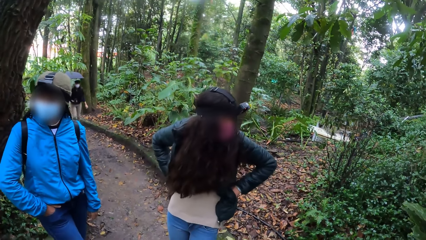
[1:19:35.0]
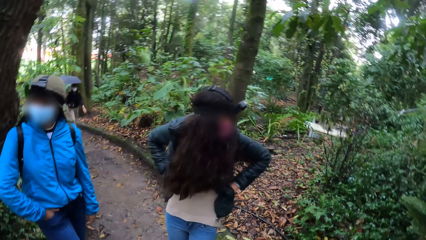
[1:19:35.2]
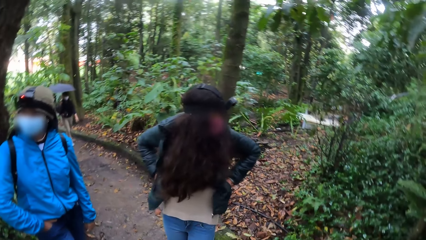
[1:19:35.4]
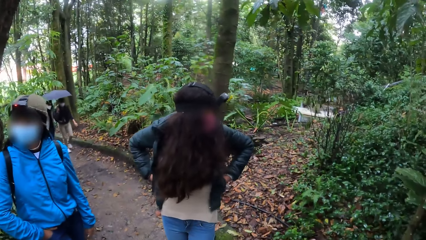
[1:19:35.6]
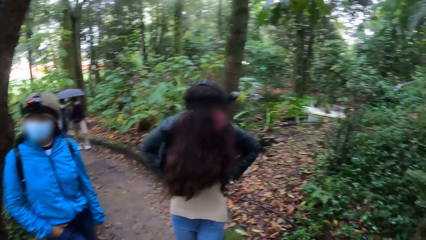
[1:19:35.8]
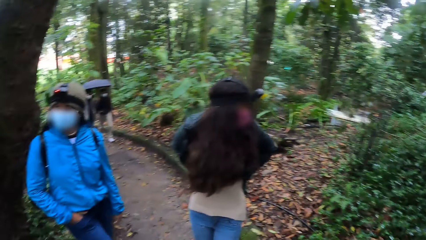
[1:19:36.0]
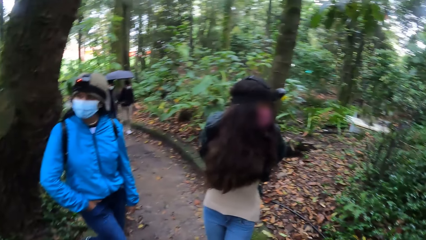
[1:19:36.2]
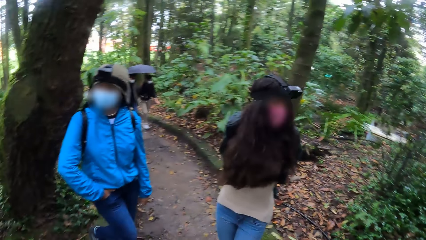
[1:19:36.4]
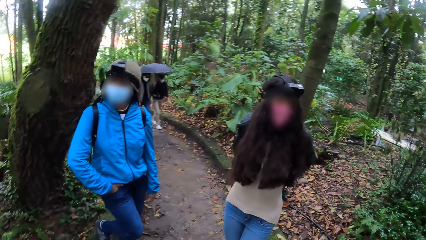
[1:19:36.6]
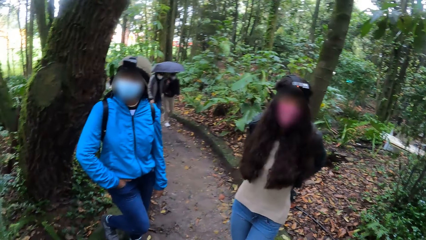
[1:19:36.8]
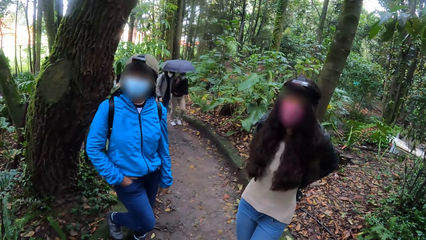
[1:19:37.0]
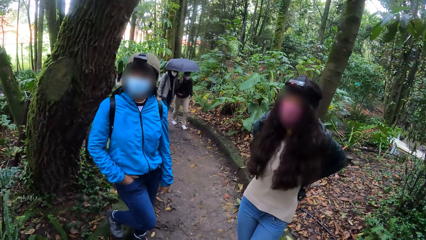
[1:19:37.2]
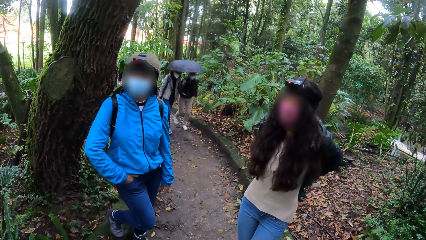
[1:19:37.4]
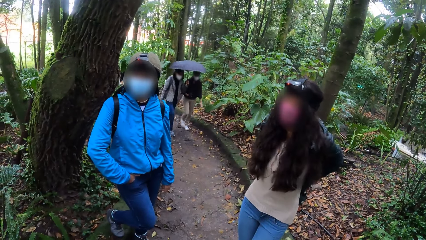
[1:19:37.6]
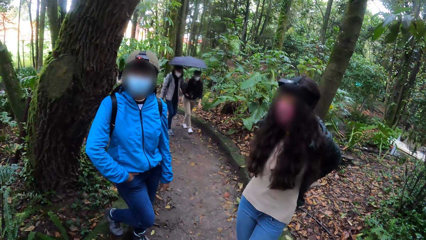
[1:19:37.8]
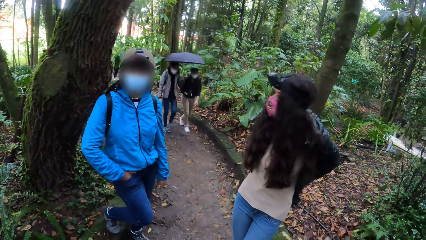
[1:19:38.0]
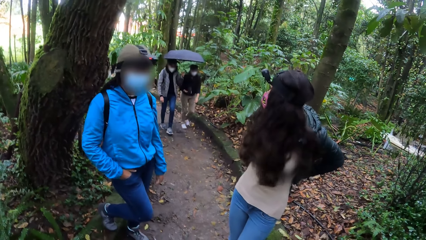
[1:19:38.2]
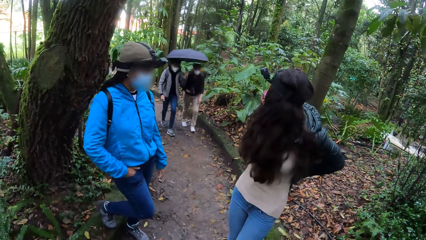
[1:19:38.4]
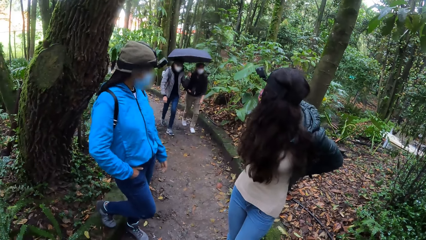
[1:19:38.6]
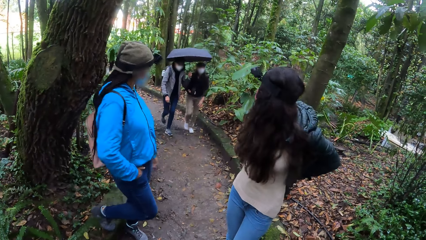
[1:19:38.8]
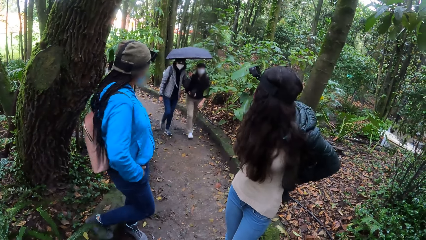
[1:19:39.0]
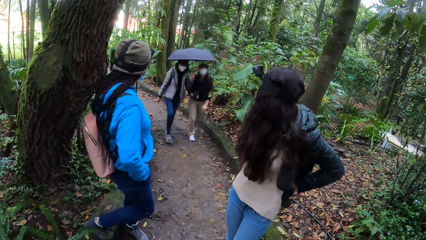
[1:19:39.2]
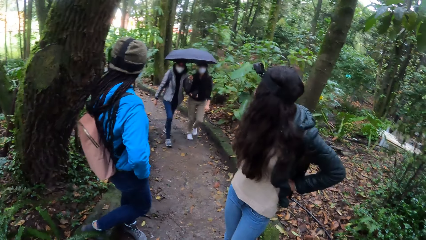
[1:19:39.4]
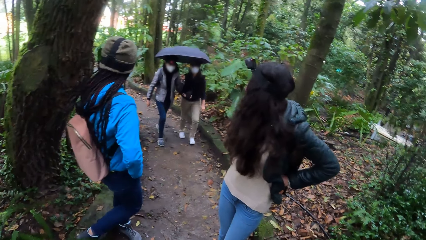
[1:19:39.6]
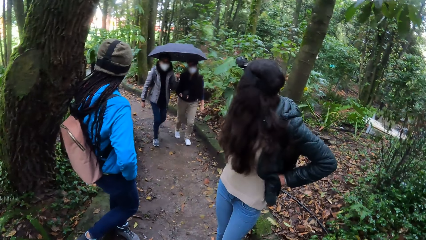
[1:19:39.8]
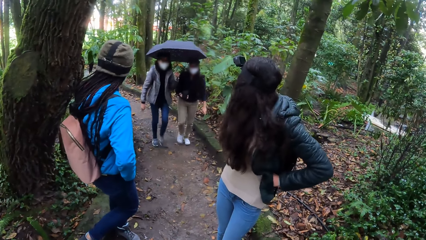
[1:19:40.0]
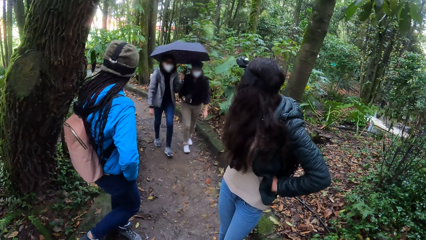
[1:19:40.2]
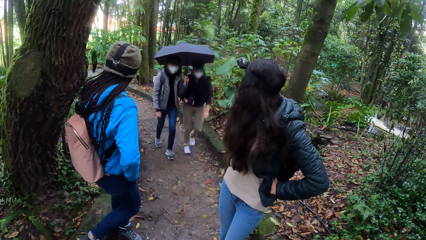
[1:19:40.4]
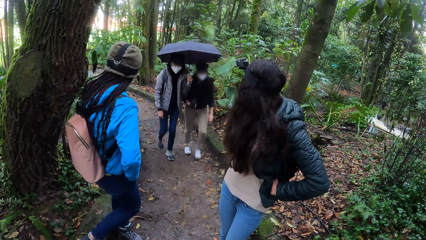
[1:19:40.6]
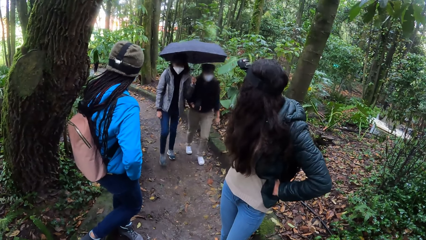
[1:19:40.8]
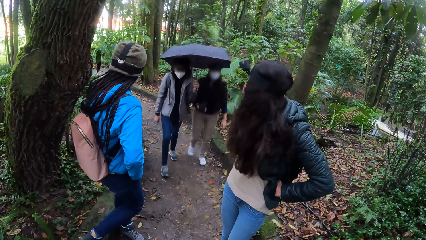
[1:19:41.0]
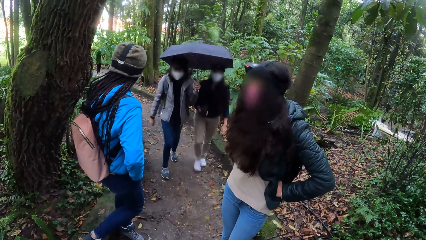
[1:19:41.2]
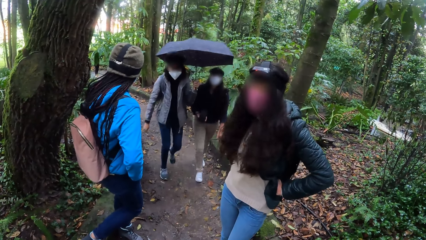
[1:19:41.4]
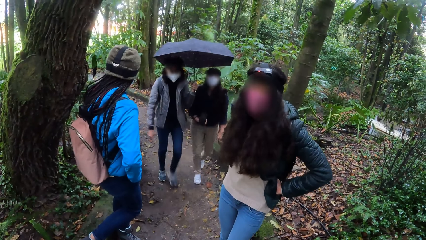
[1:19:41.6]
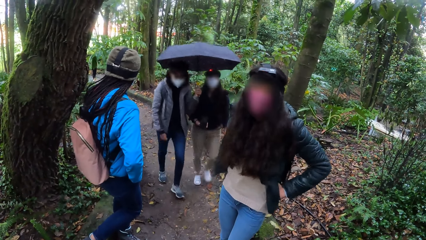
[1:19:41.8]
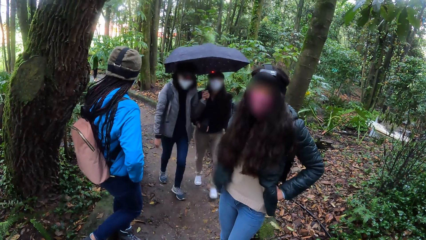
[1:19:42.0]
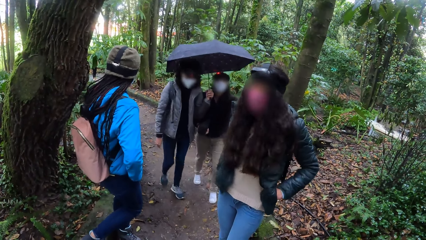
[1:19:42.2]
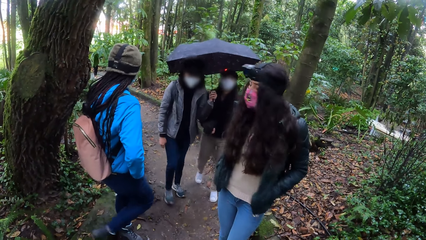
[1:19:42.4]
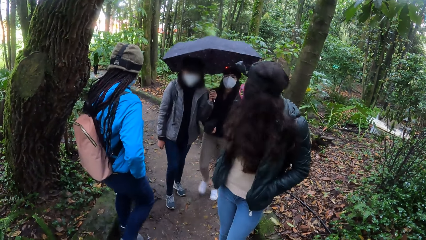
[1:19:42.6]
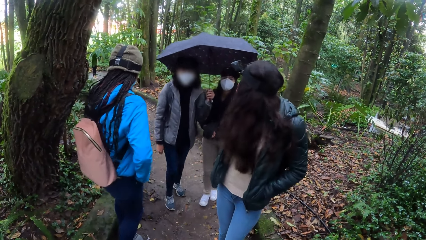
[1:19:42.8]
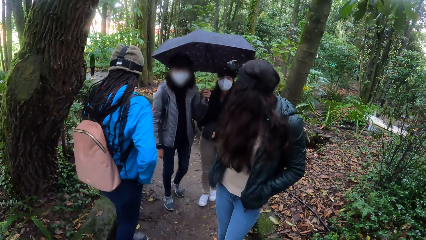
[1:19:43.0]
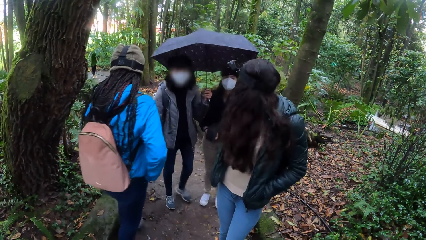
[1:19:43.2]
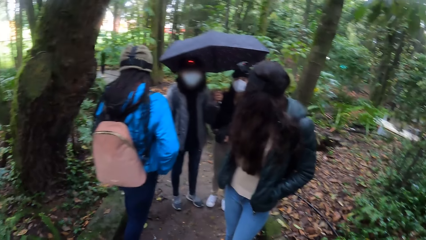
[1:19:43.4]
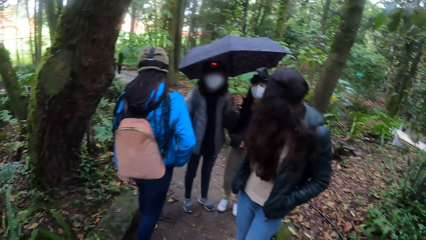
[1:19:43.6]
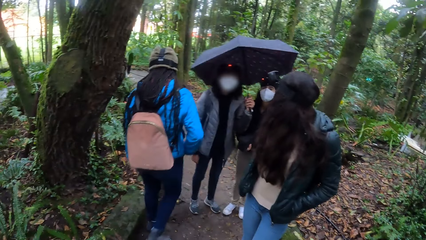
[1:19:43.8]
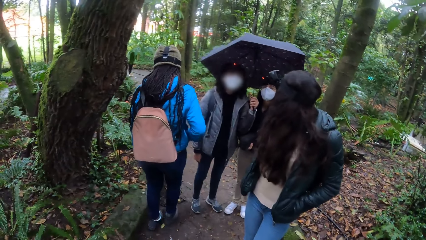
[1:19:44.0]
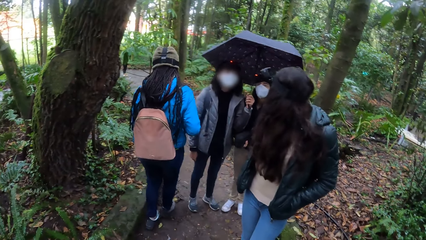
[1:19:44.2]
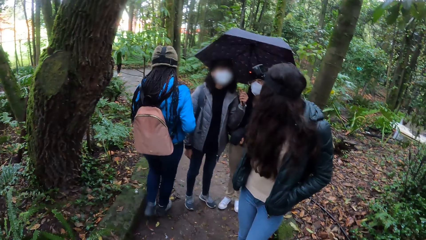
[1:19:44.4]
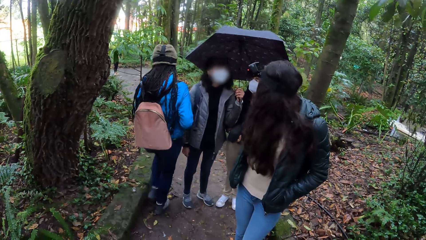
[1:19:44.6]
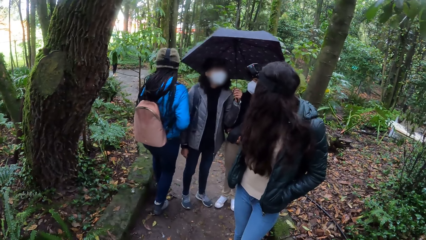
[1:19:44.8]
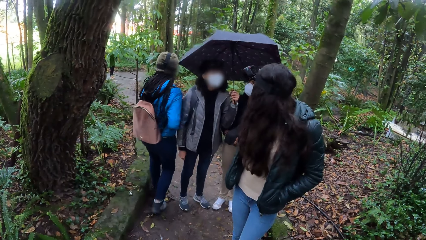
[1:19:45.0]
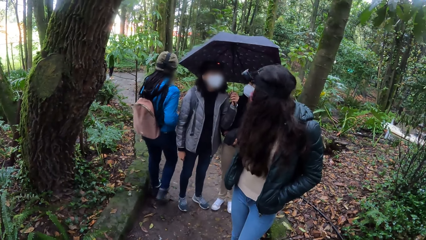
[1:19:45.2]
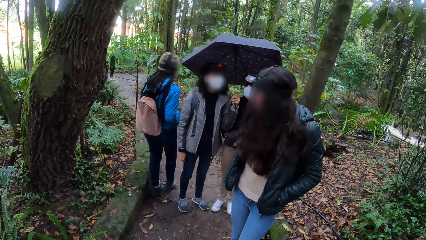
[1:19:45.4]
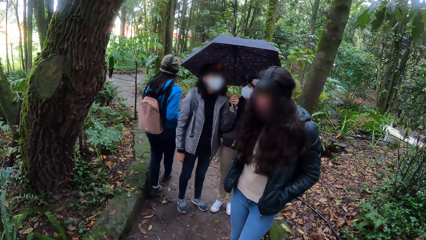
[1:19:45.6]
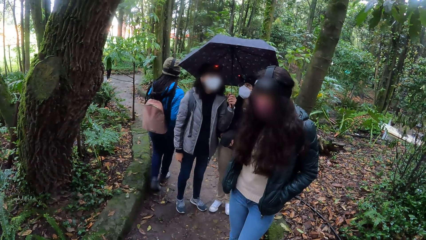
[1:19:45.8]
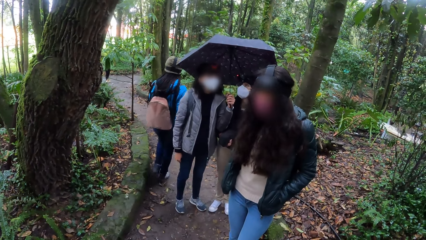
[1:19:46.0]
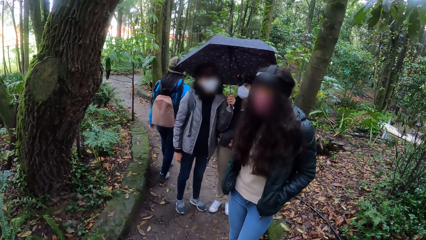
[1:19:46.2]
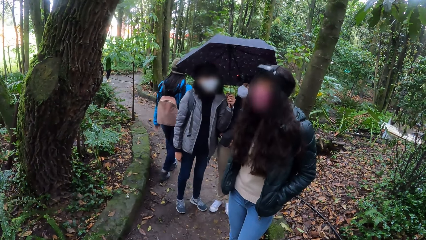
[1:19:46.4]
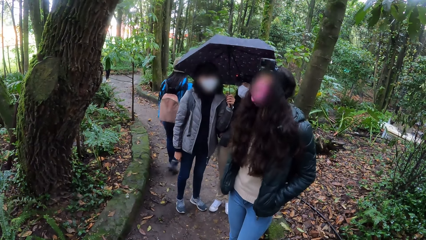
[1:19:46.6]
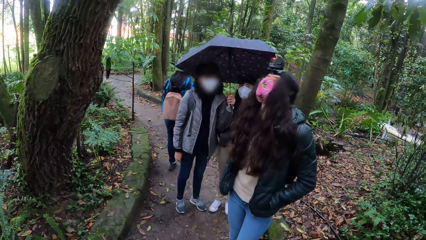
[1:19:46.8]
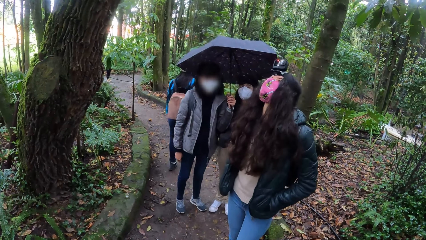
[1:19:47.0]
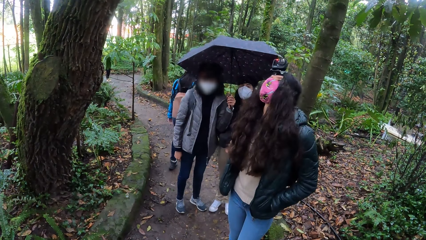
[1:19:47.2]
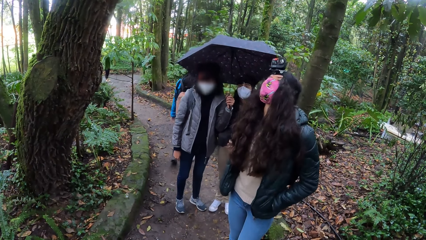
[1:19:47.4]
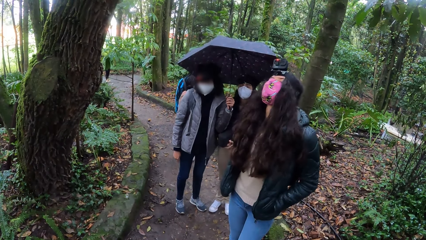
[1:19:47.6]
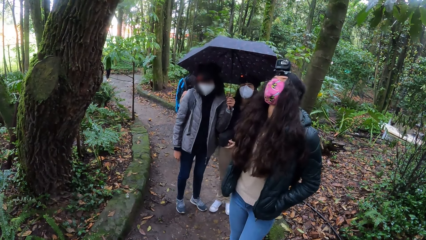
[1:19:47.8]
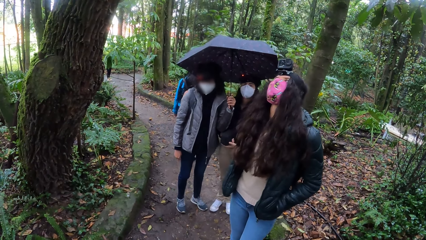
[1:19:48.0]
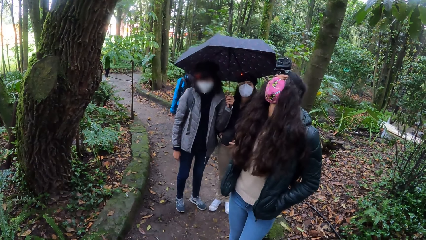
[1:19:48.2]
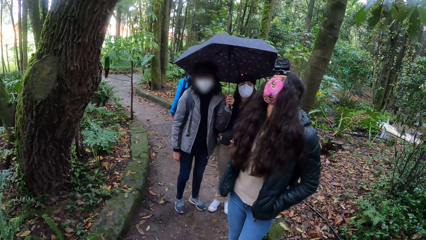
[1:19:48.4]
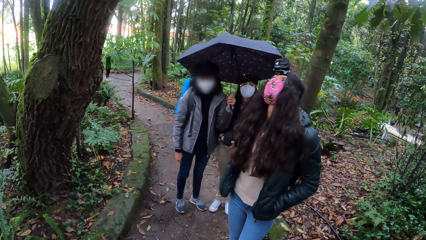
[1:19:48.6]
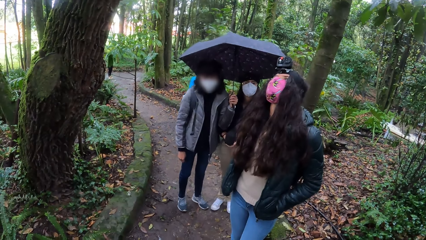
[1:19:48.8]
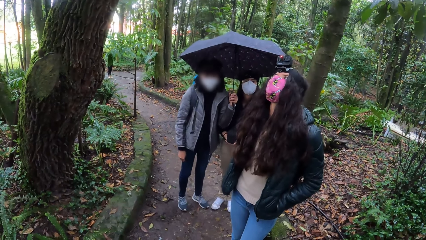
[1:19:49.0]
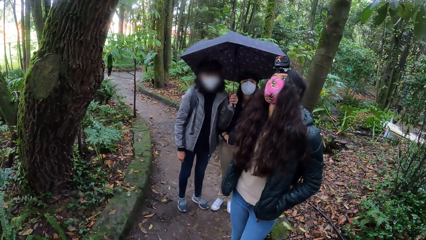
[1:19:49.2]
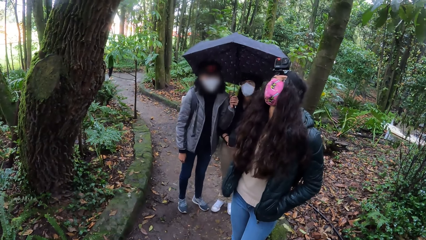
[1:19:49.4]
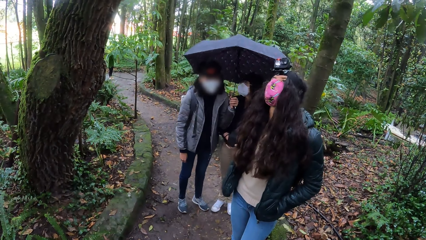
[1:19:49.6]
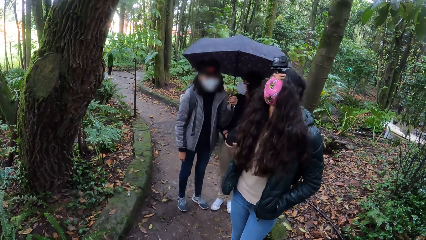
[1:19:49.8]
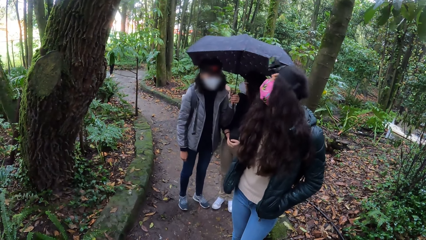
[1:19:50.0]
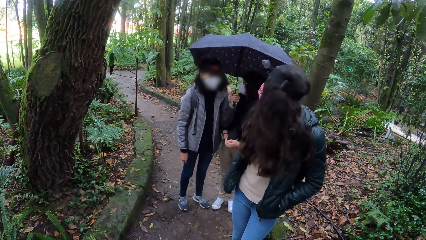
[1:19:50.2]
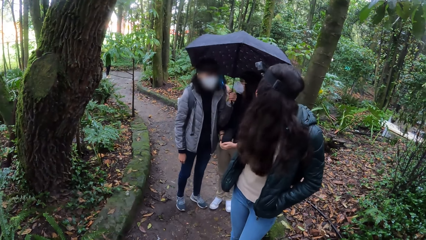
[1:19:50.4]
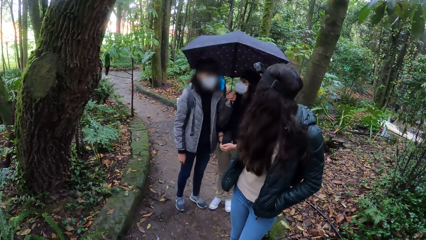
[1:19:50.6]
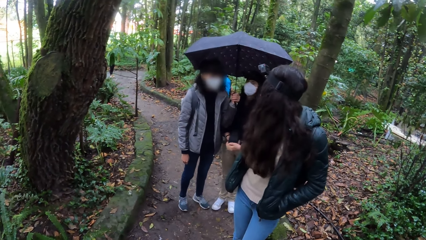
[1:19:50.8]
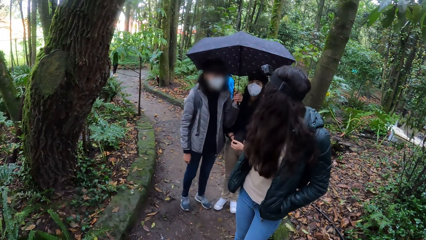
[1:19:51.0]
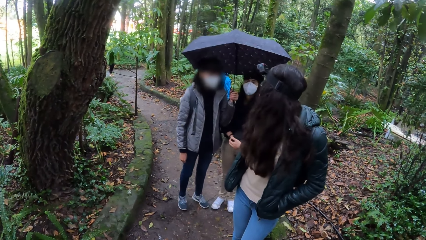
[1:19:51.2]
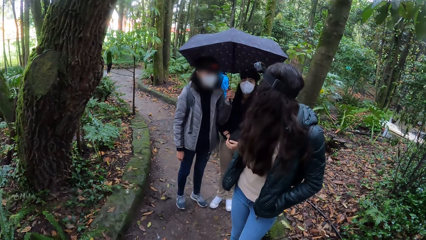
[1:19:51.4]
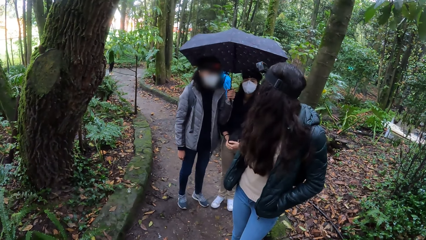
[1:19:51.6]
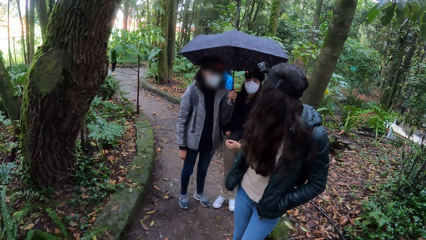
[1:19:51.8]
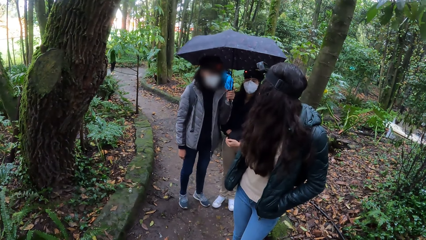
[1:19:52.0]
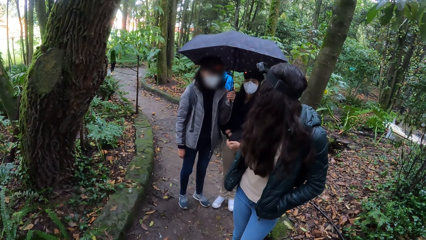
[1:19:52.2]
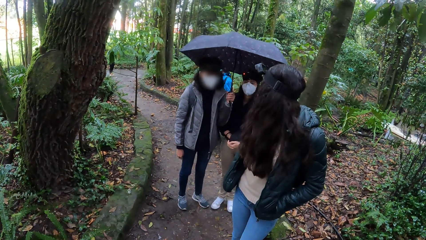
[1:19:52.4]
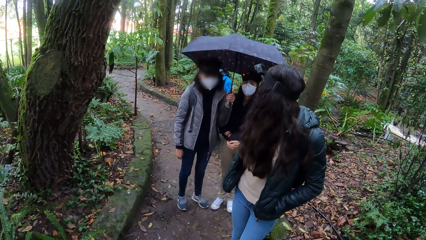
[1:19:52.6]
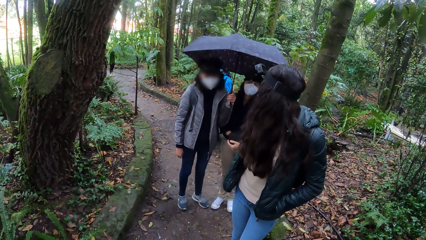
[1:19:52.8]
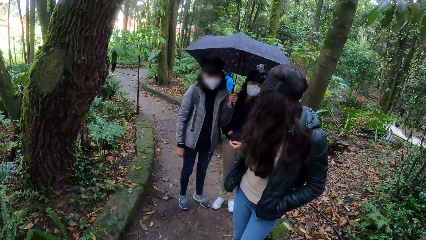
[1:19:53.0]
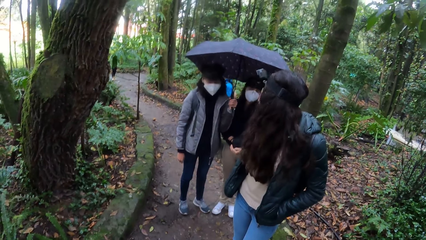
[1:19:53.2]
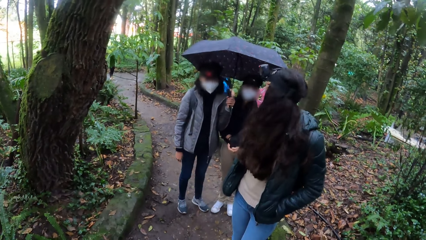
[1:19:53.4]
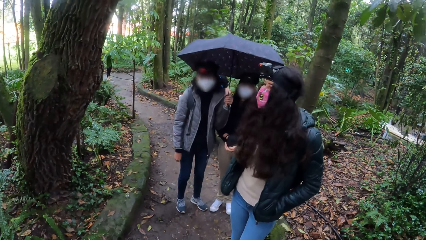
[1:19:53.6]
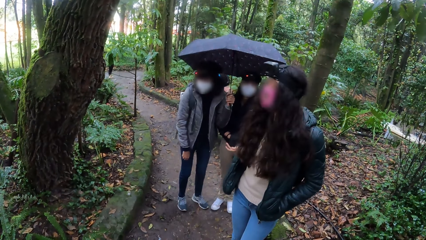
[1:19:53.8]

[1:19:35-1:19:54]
A woman walks towards the camera wearer. Another woman walks towards the camera wearer. A third woman walks towards a fourth woman.
